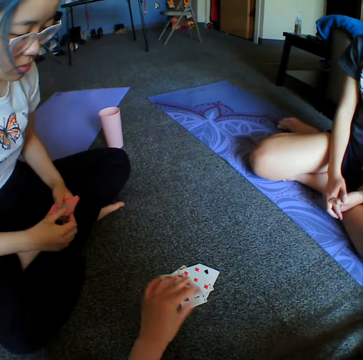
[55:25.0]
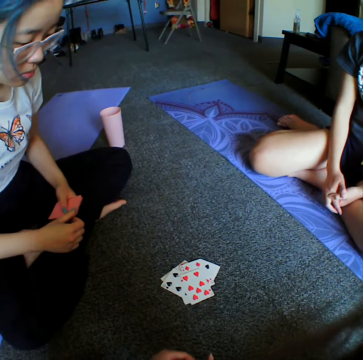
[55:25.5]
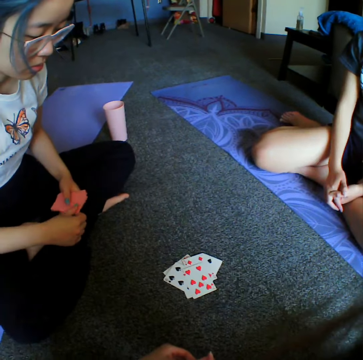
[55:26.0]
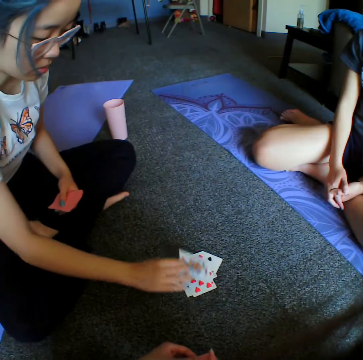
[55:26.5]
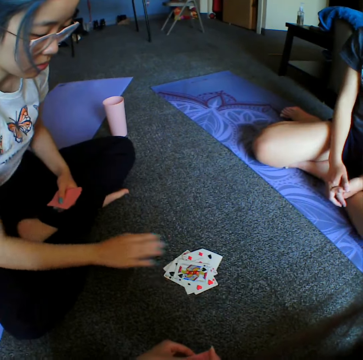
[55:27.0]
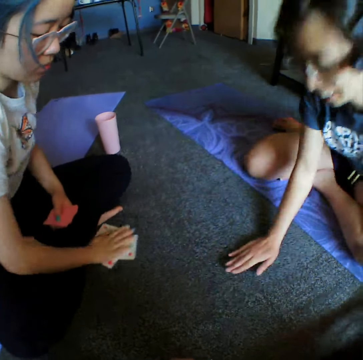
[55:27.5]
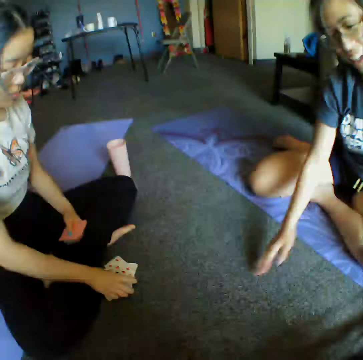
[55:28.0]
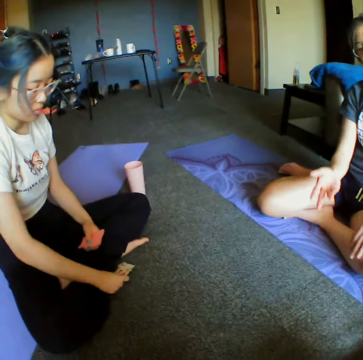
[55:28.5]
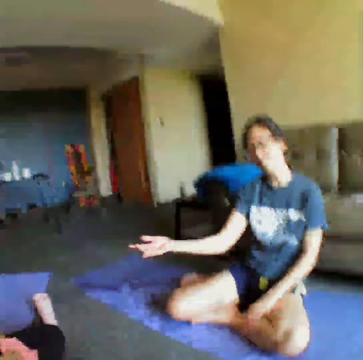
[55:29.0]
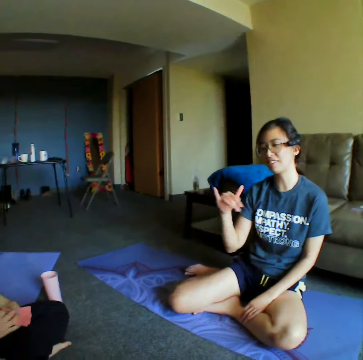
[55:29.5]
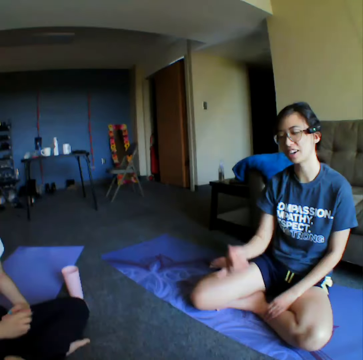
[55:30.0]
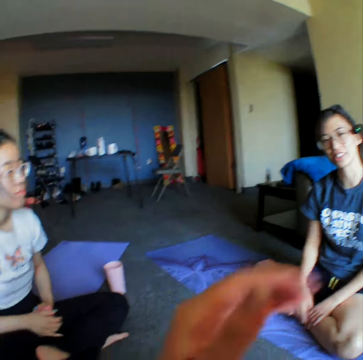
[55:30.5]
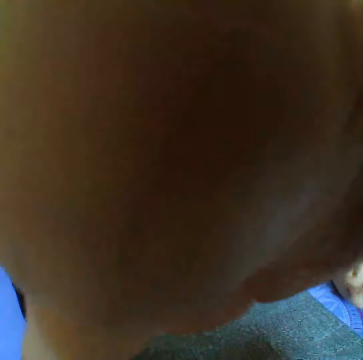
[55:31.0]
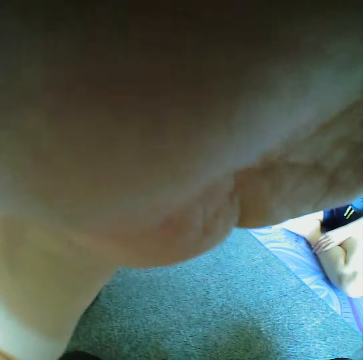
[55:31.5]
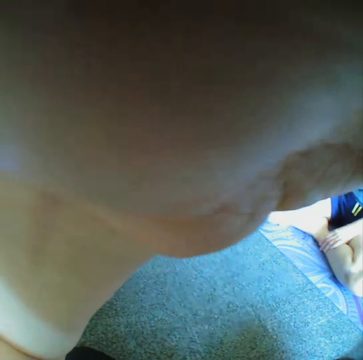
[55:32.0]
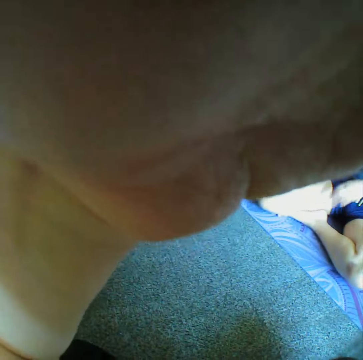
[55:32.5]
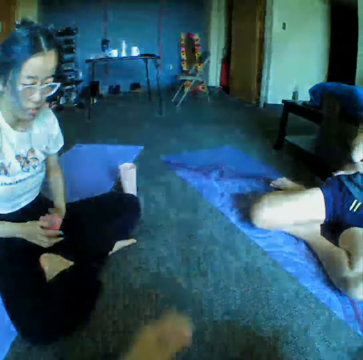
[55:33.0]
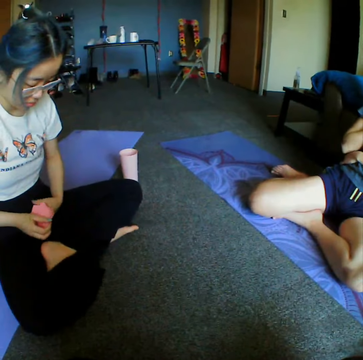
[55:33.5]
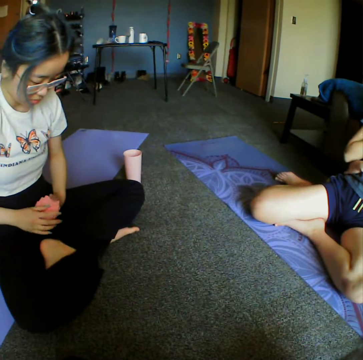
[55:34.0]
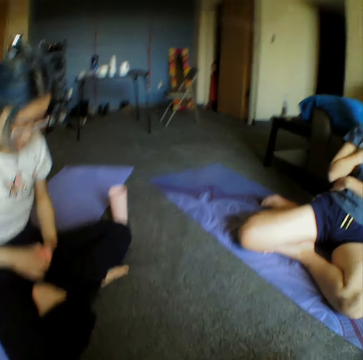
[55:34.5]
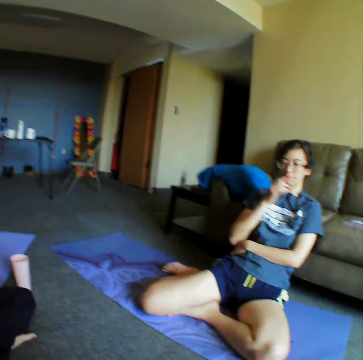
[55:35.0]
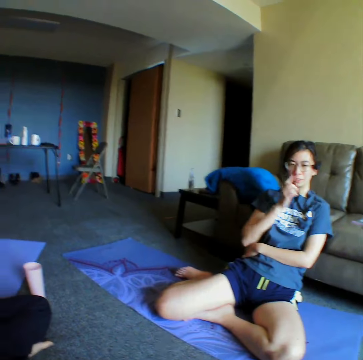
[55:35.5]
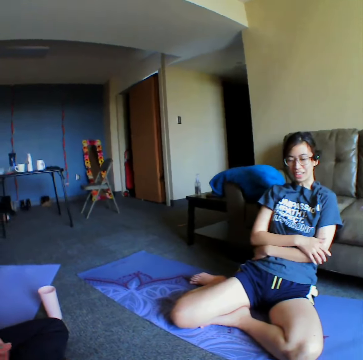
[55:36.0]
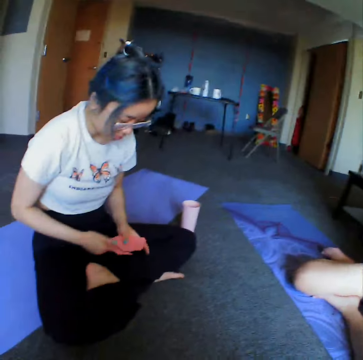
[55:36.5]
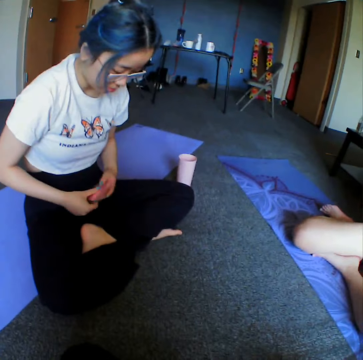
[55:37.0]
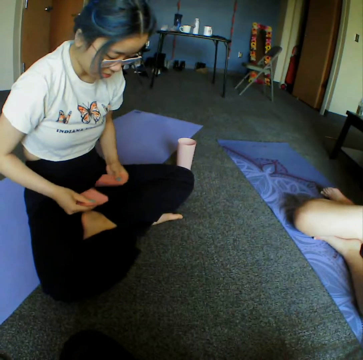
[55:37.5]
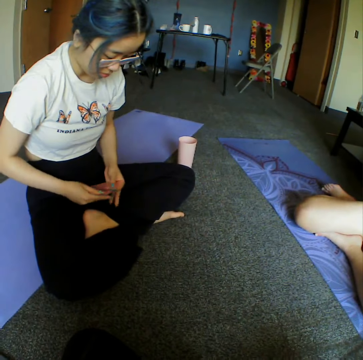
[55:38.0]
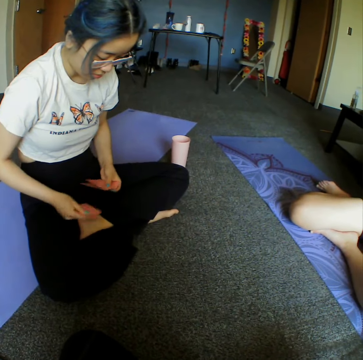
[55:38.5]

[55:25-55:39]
The camera wearer places down the card. They place down the card again. A woman throws the cards. The woman takes the cards. The camera wearer talks with the woman and another woman. The first woman arranges the cards. The camera wearer touches the camera. They adjust the camera. They talk with the other woman. The first woman arranges the cards. The first woman reshuffles the cards.

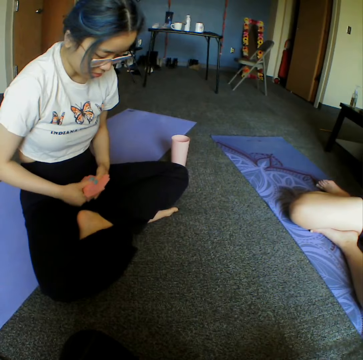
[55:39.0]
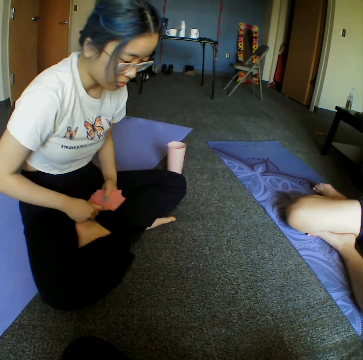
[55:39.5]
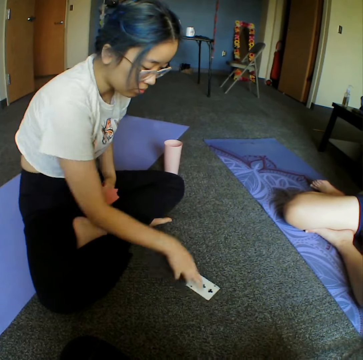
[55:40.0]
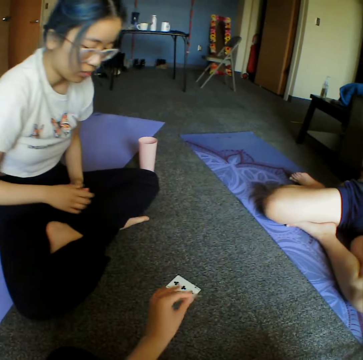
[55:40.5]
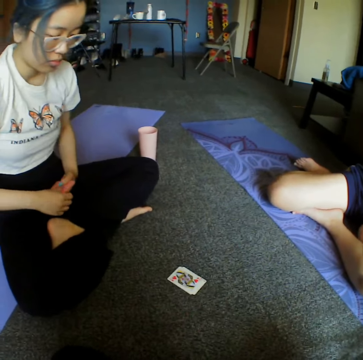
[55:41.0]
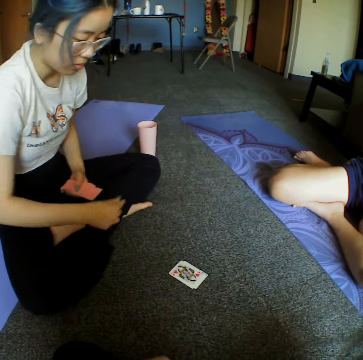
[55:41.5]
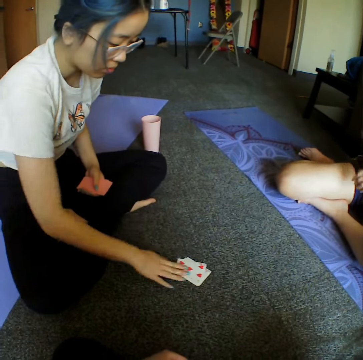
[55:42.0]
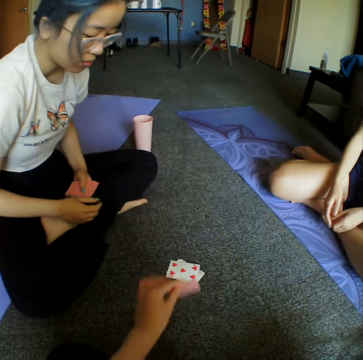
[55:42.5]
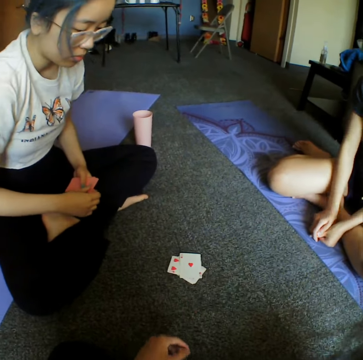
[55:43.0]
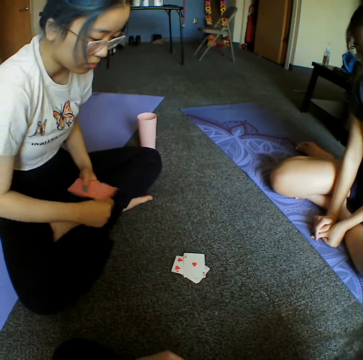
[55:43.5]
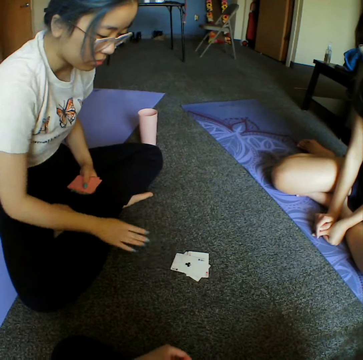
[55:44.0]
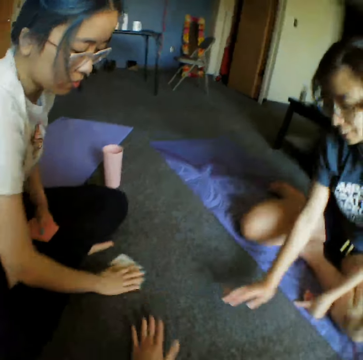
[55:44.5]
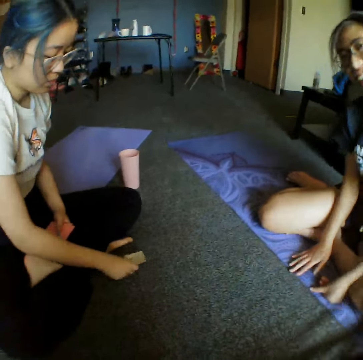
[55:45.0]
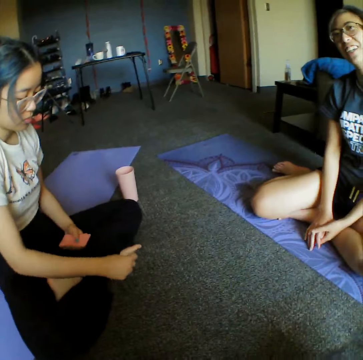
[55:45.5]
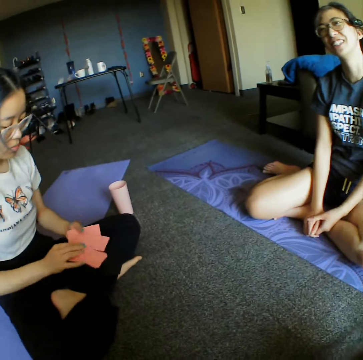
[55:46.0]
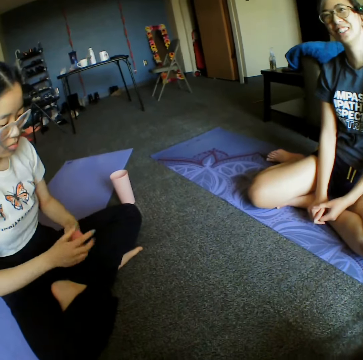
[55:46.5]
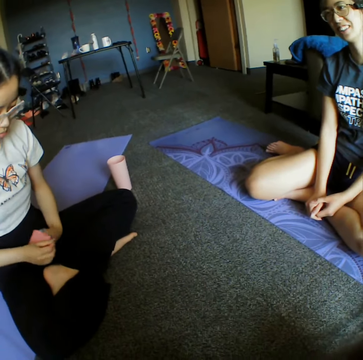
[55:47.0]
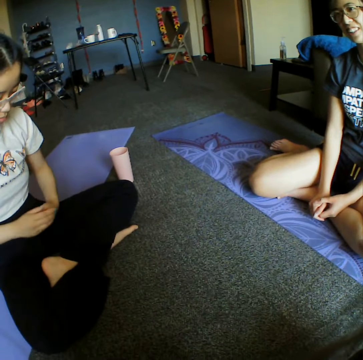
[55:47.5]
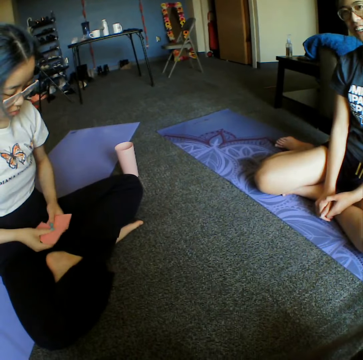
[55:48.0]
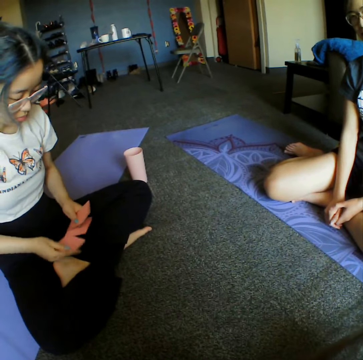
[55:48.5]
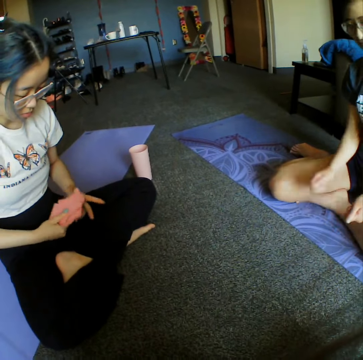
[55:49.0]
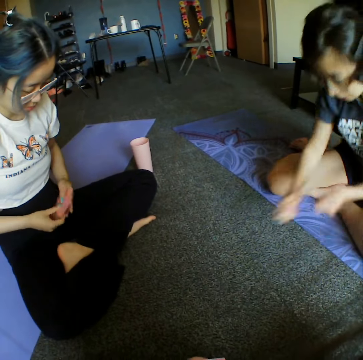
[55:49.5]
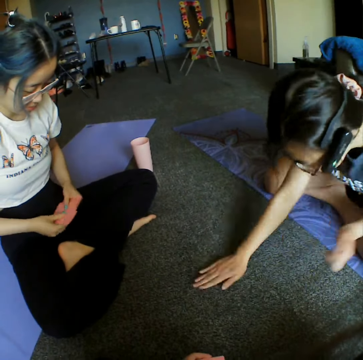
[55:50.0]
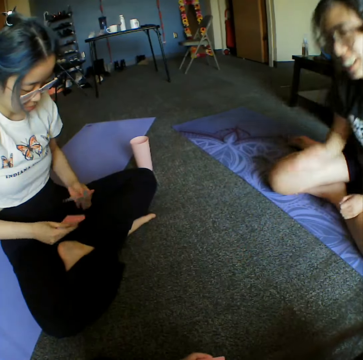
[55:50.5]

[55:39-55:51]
A woman places down the card. The camera wearer adjusts the camera. They throw the cards. The woman places down the card. The camera wearer places down the card. The woman places down the card. She taps the cards and takes the cards. She arranges the cards and reshuffles the cards.

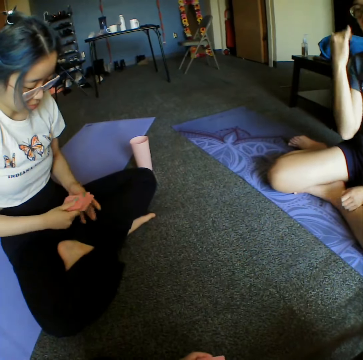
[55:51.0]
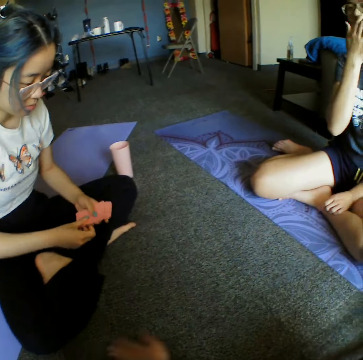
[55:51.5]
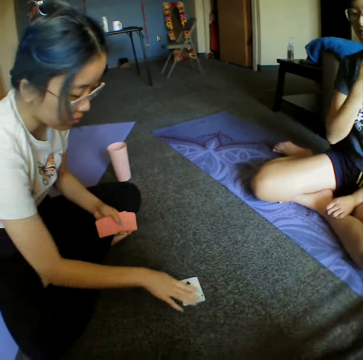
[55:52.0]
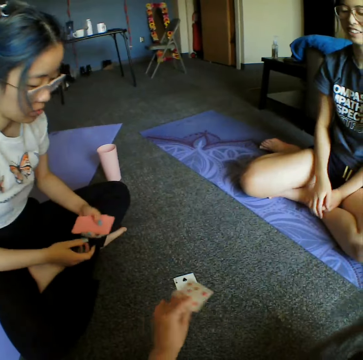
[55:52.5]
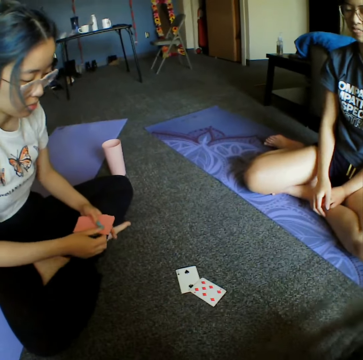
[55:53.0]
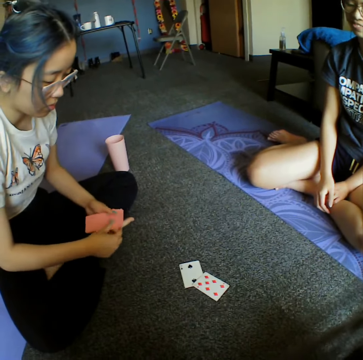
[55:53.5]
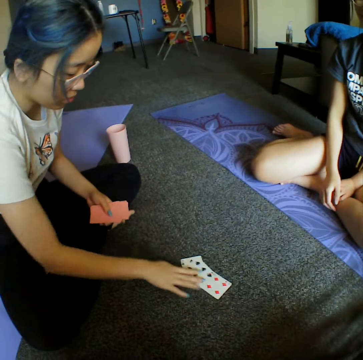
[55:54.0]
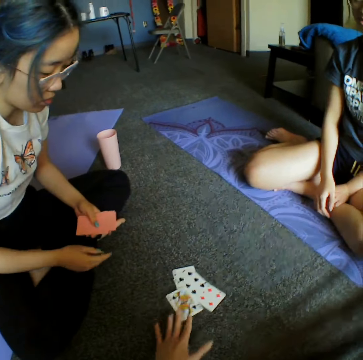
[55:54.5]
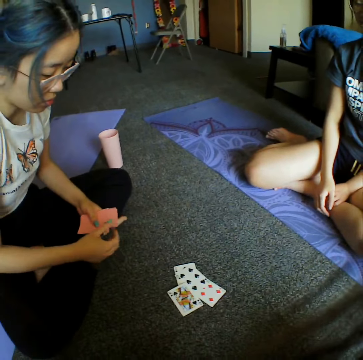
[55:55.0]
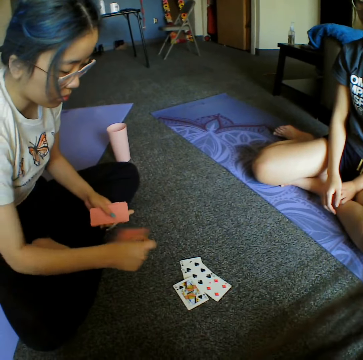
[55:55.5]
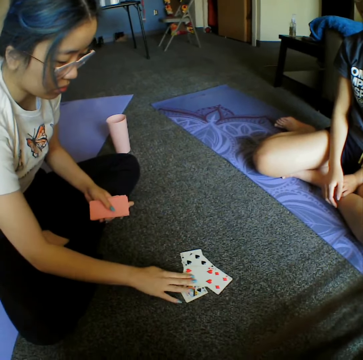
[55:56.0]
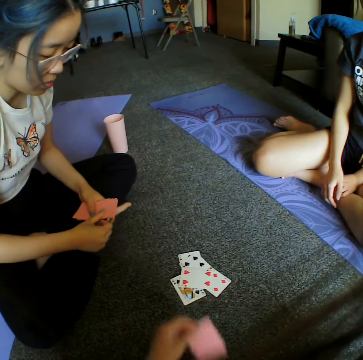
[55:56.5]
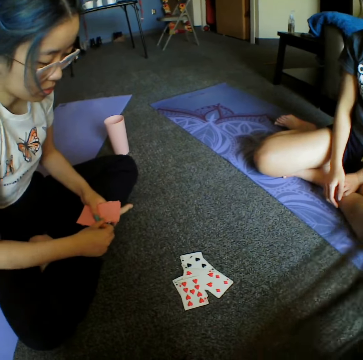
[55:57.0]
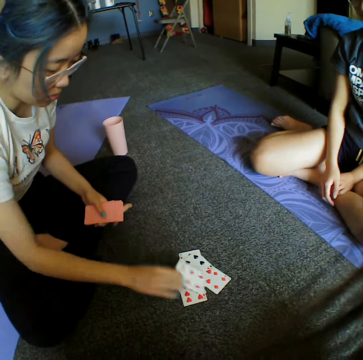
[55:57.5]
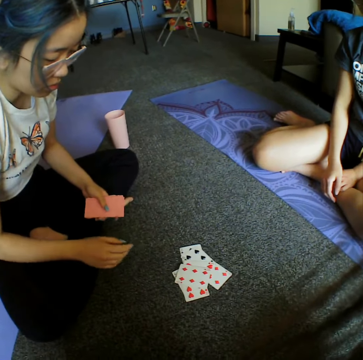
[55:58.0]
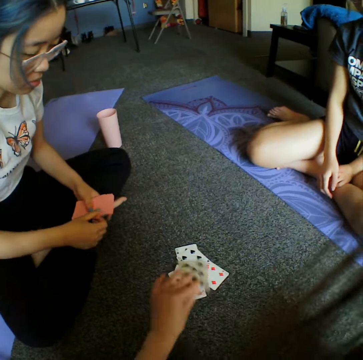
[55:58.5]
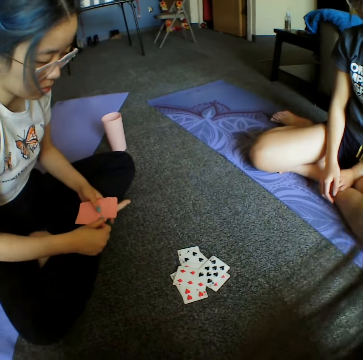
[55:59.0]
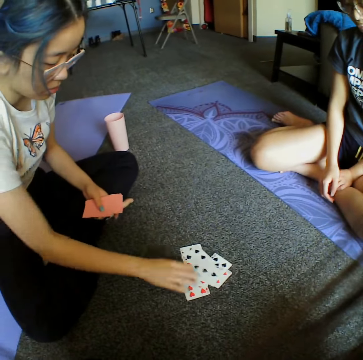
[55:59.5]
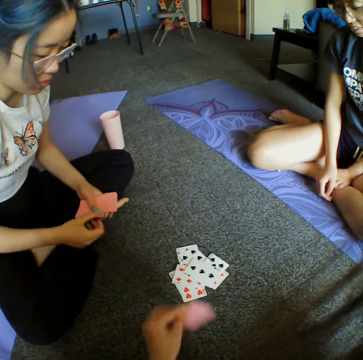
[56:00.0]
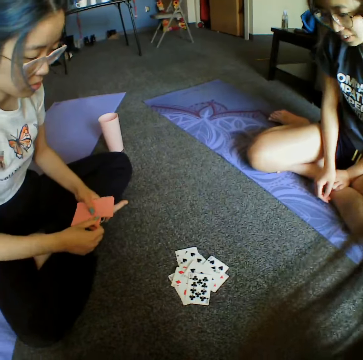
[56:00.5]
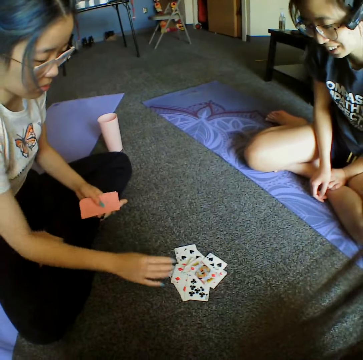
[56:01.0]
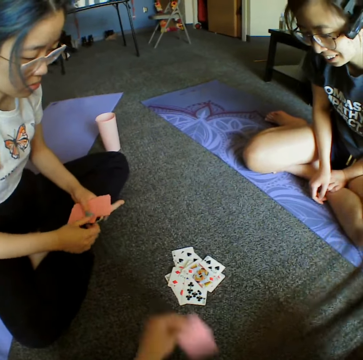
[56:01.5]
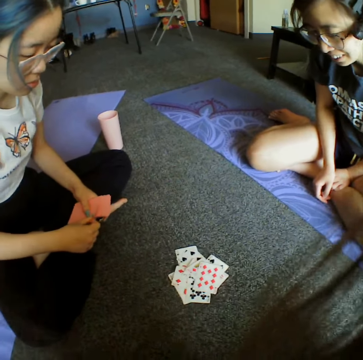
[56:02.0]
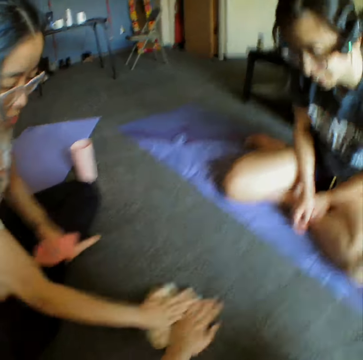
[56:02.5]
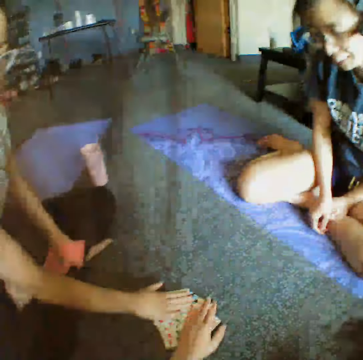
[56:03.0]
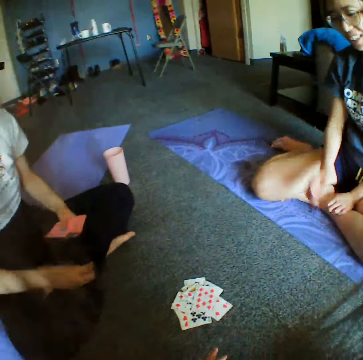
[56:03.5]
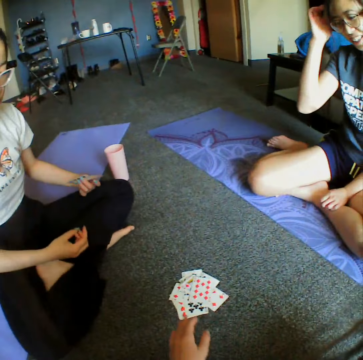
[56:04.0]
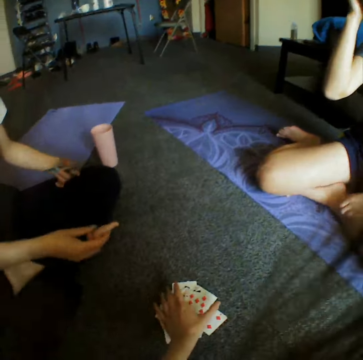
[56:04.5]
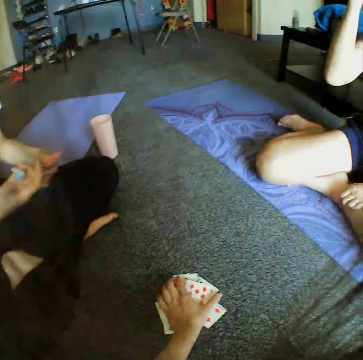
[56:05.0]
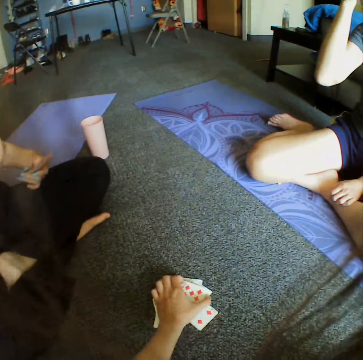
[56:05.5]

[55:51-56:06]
A woman places down the card. The camera wearer places down the card. The woman places down the card. The camera wearer places down the card. The woman places down the card. The camera wearer places down the card. The woman places down the card. The camera wearer places down the card. The woman places down the card. The camera wearer places down the card. The woman places down the card. The camera wearer places down the card. They tap the cards with the woman. They take the cards.
